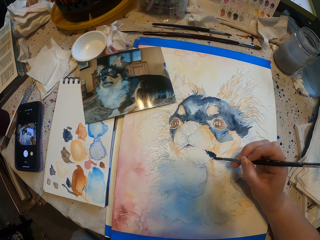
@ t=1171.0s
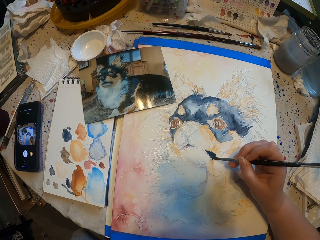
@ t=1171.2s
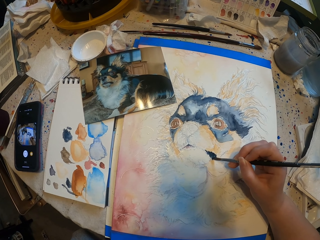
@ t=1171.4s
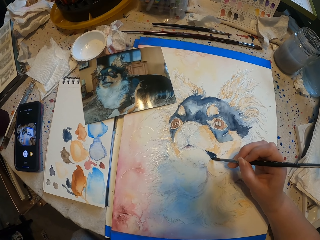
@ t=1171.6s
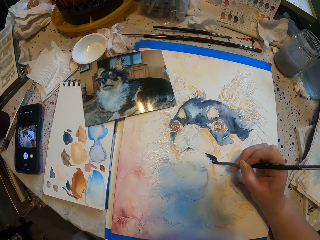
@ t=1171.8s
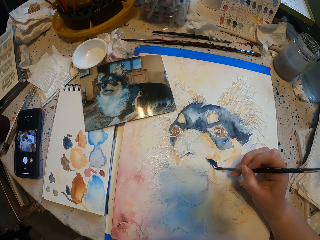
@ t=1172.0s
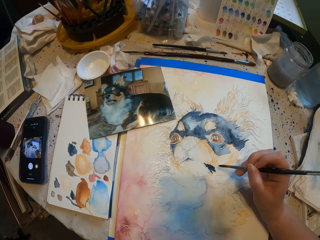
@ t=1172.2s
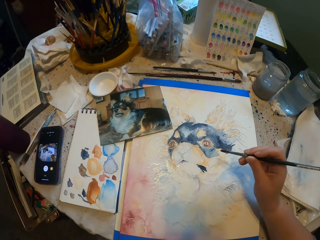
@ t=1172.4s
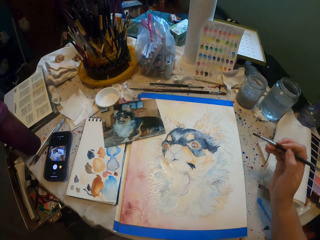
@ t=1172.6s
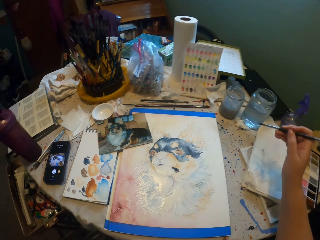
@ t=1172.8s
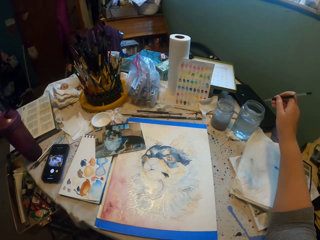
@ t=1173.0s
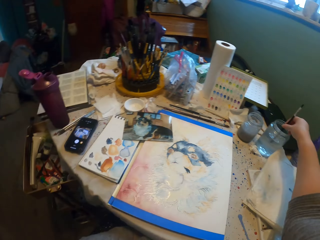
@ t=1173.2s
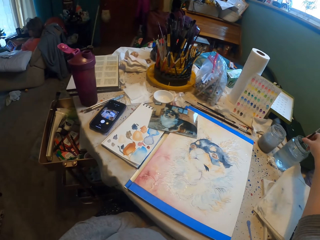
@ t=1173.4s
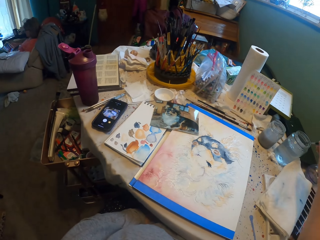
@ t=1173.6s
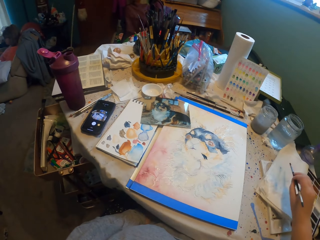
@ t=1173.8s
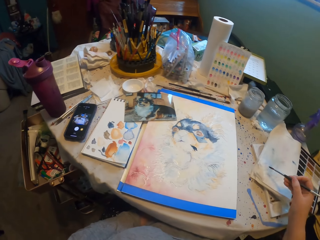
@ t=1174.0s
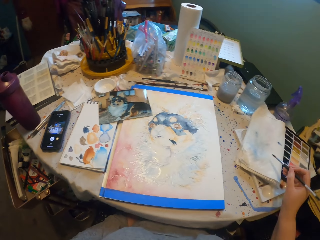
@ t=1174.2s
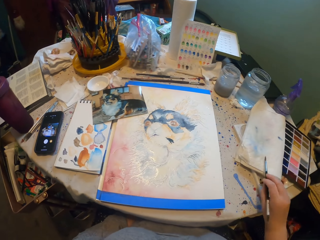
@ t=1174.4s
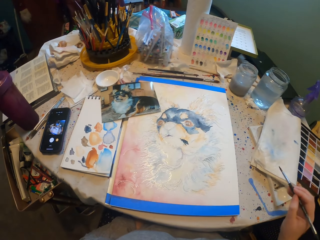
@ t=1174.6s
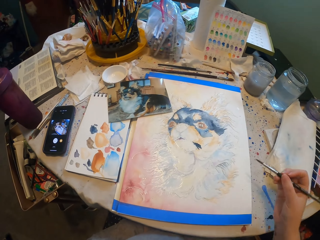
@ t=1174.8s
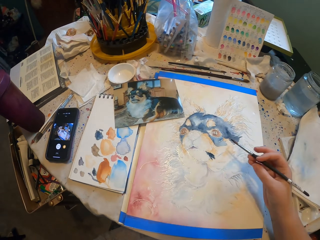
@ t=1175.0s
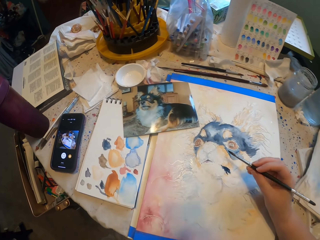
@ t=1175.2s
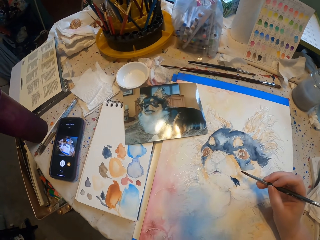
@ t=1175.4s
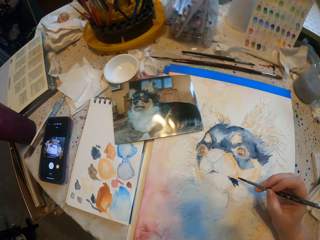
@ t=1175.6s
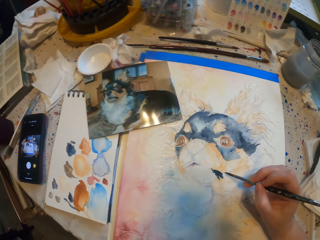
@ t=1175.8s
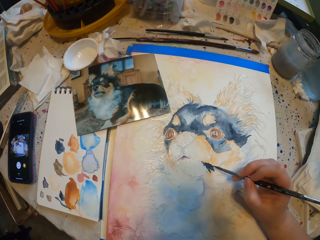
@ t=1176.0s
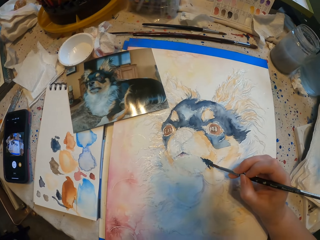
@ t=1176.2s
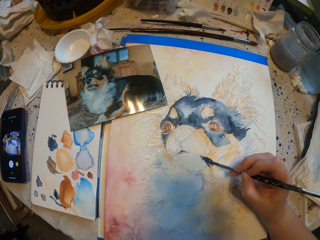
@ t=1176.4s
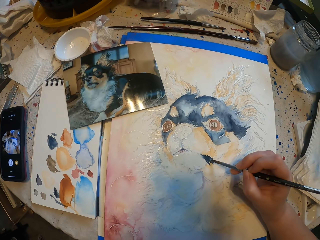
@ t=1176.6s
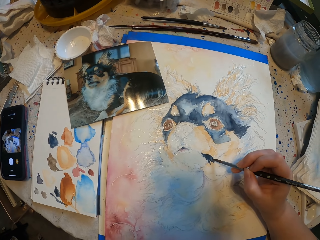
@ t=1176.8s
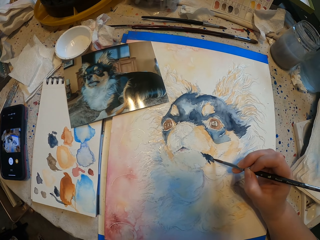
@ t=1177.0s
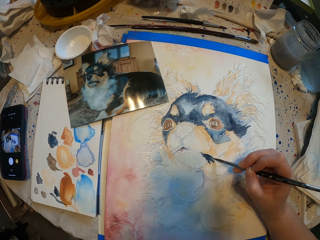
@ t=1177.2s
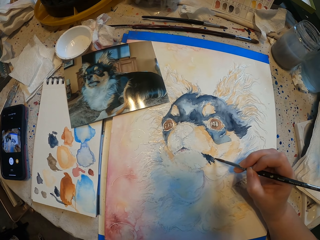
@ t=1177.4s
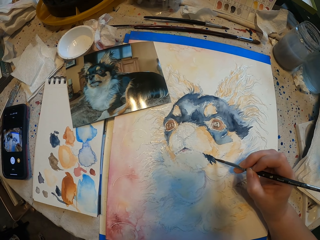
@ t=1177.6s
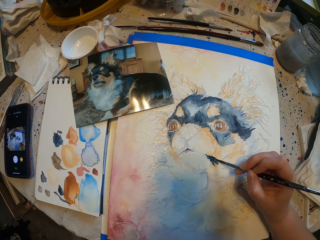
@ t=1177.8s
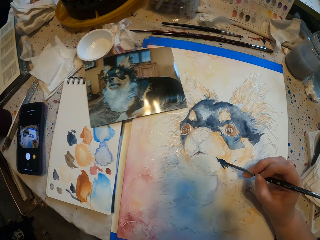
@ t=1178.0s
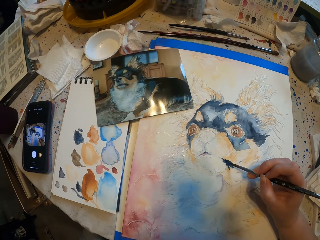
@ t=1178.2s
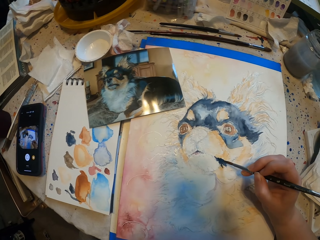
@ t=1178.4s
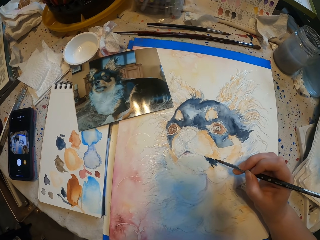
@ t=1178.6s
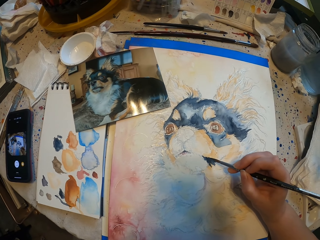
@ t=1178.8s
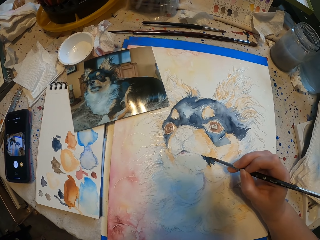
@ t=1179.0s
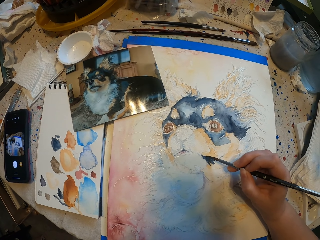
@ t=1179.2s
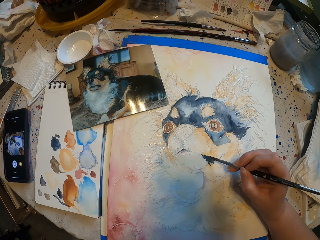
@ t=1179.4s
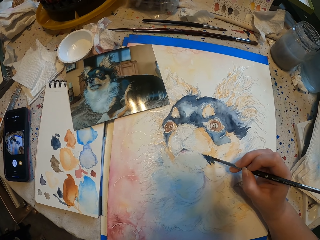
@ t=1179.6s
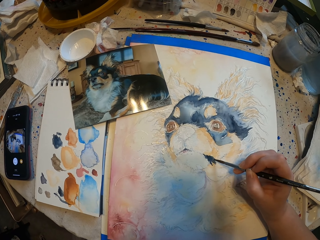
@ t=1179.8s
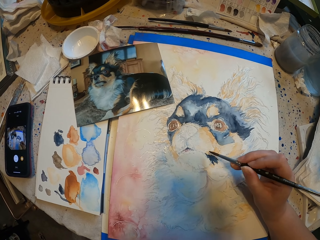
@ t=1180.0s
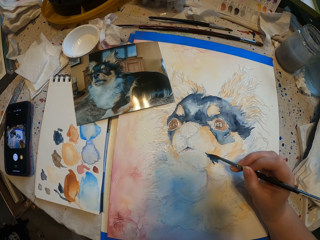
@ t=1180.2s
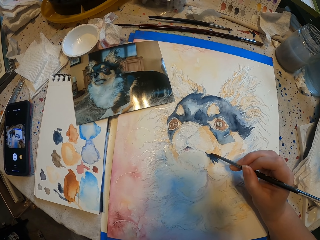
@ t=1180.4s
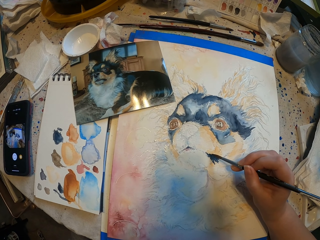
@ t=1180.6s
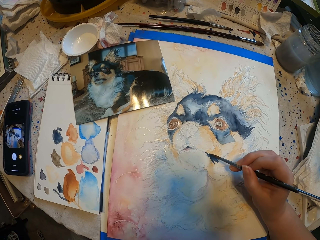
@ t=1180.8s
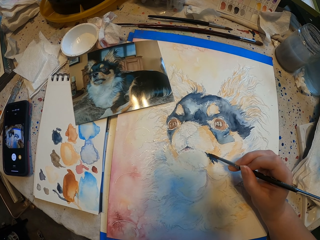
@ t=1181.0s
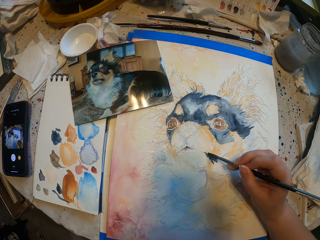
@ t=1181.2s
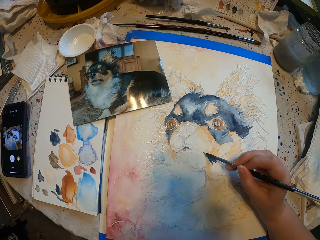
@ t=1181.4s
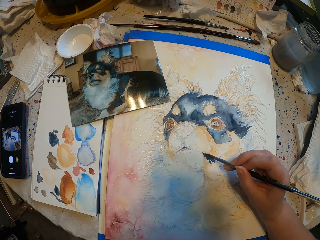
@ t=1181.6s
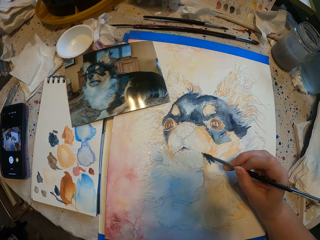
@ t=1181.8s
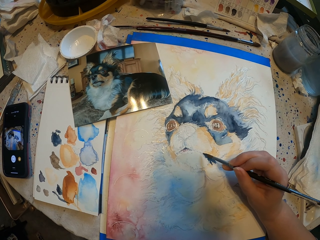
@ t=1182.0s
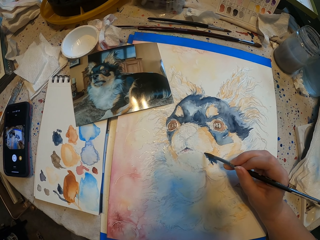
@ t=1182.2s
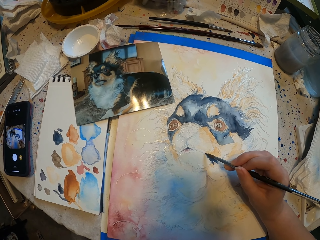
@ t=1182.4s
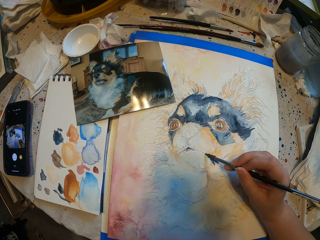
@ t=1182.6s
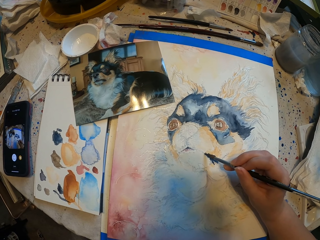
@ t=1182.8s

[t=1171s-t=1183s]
The camera wearer dips a paint brush in water. They wipe the paint brush on the book. They sketch a drawing with the paint brush.

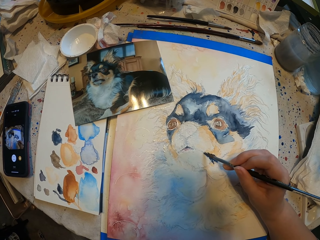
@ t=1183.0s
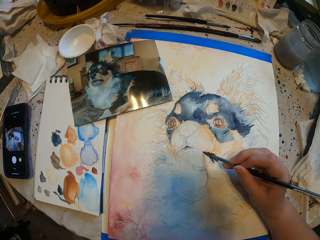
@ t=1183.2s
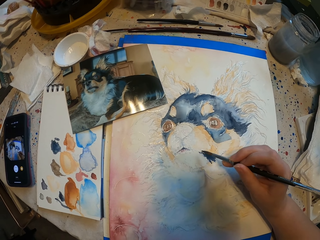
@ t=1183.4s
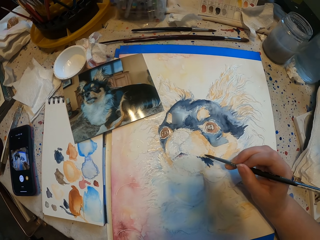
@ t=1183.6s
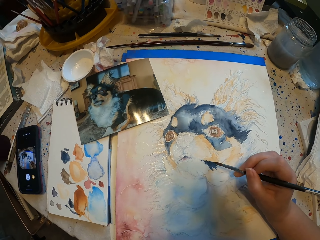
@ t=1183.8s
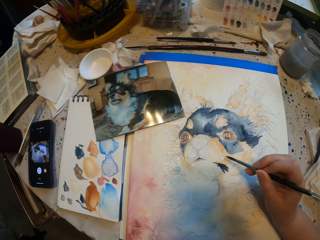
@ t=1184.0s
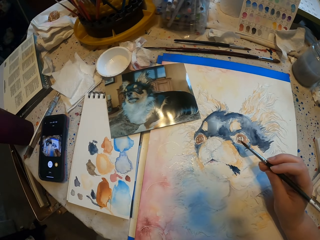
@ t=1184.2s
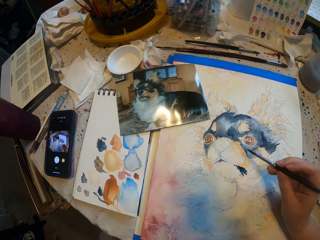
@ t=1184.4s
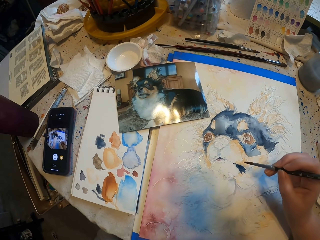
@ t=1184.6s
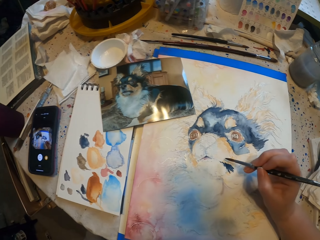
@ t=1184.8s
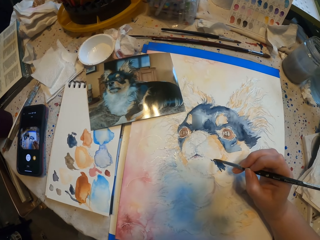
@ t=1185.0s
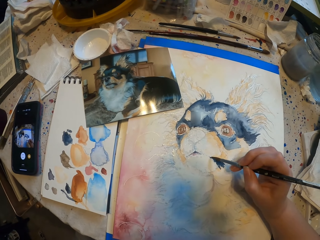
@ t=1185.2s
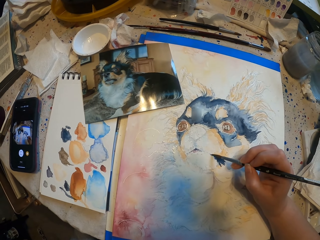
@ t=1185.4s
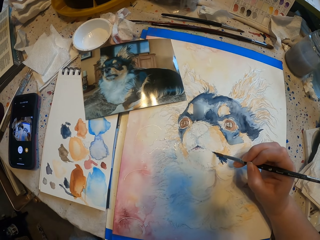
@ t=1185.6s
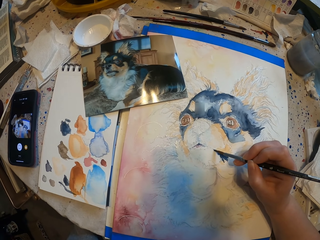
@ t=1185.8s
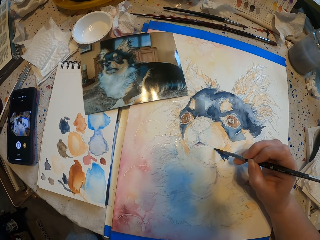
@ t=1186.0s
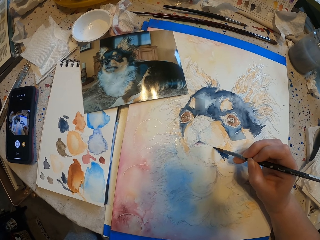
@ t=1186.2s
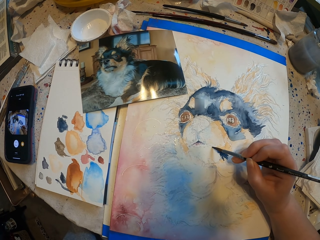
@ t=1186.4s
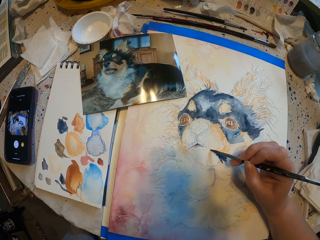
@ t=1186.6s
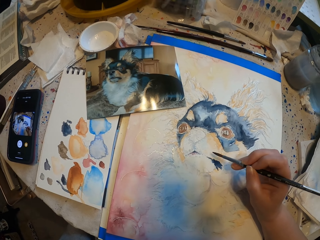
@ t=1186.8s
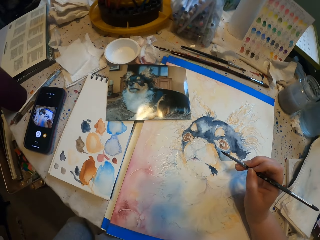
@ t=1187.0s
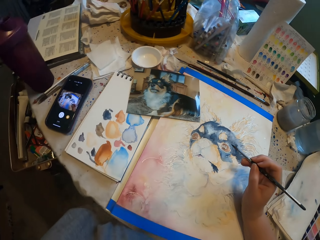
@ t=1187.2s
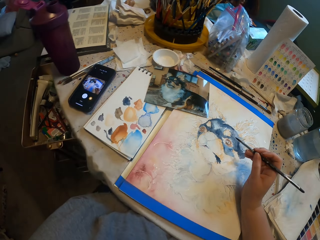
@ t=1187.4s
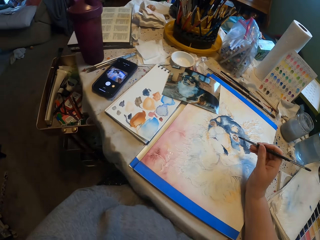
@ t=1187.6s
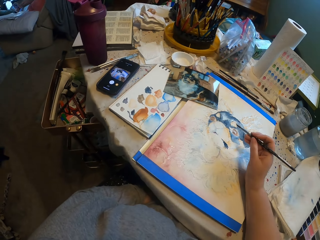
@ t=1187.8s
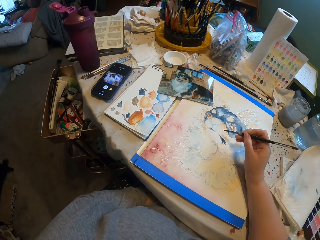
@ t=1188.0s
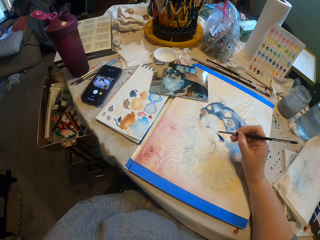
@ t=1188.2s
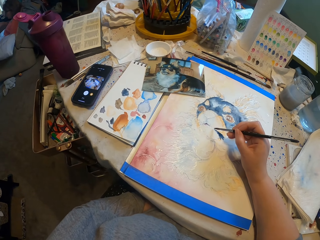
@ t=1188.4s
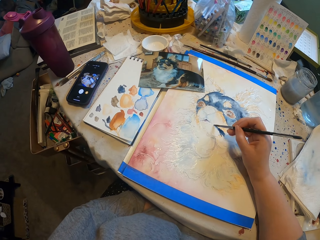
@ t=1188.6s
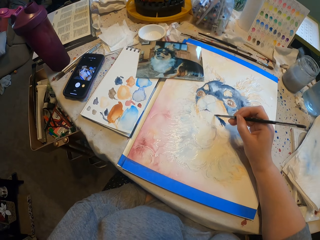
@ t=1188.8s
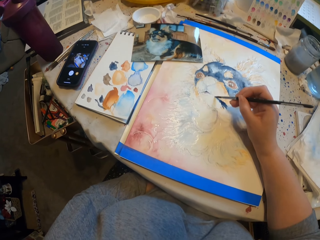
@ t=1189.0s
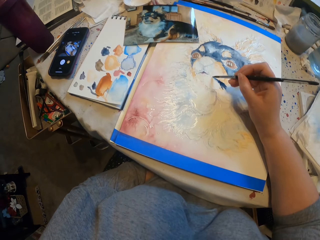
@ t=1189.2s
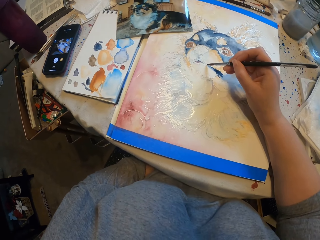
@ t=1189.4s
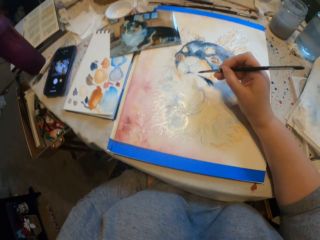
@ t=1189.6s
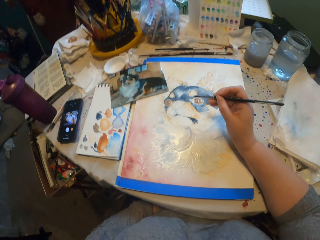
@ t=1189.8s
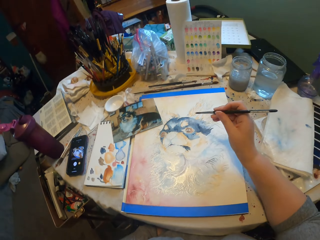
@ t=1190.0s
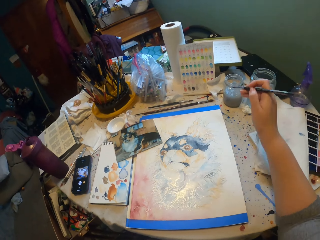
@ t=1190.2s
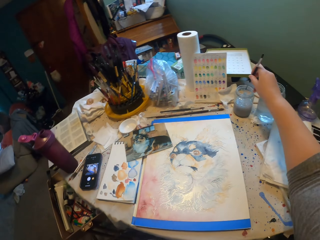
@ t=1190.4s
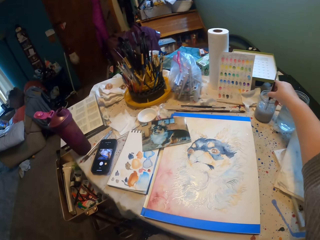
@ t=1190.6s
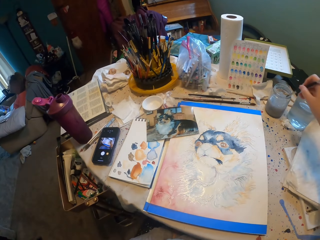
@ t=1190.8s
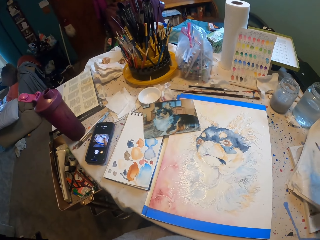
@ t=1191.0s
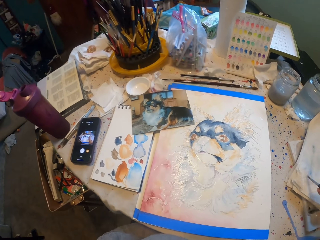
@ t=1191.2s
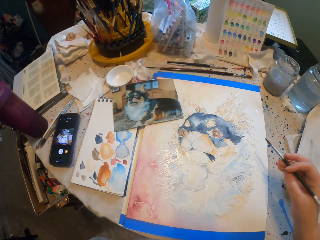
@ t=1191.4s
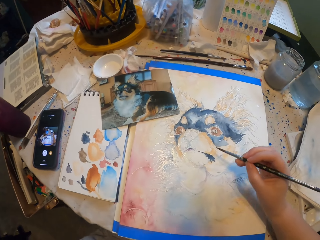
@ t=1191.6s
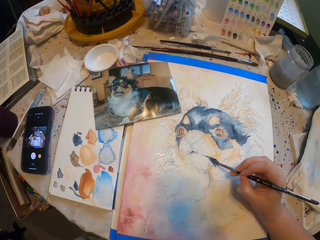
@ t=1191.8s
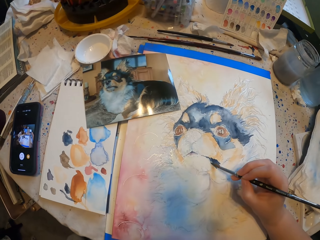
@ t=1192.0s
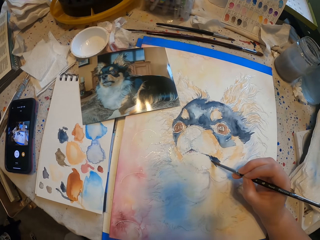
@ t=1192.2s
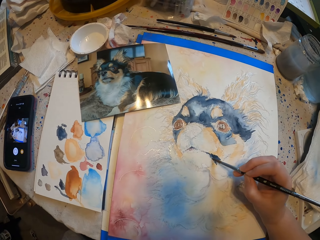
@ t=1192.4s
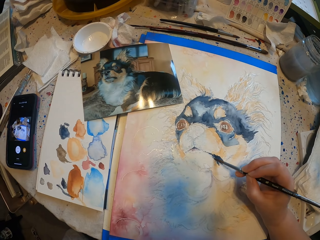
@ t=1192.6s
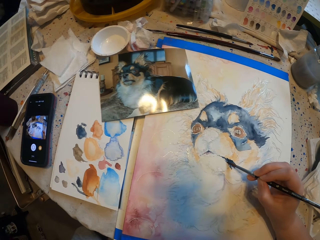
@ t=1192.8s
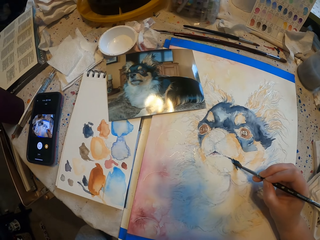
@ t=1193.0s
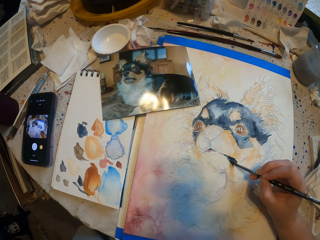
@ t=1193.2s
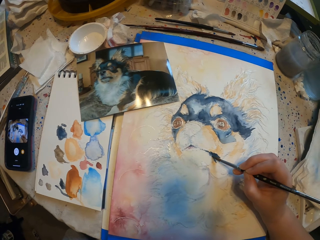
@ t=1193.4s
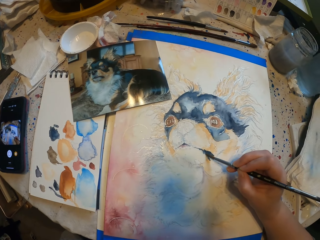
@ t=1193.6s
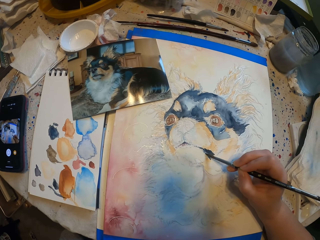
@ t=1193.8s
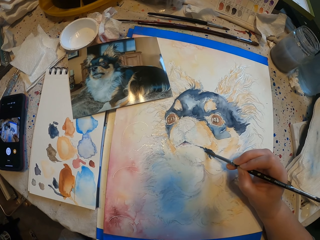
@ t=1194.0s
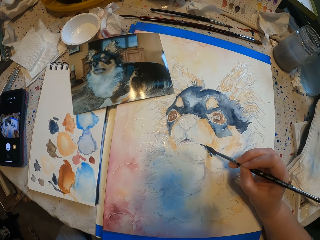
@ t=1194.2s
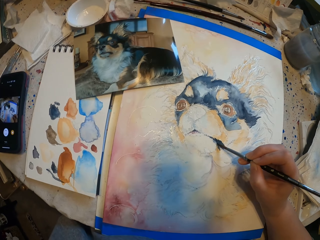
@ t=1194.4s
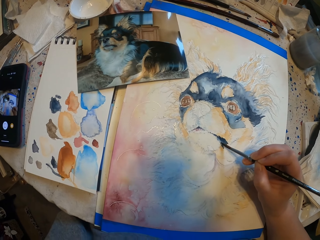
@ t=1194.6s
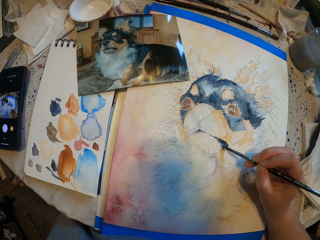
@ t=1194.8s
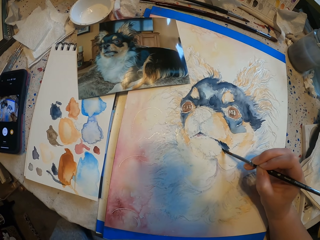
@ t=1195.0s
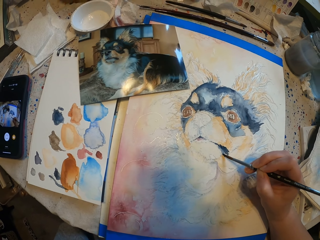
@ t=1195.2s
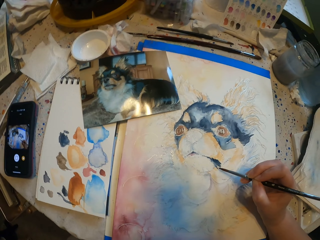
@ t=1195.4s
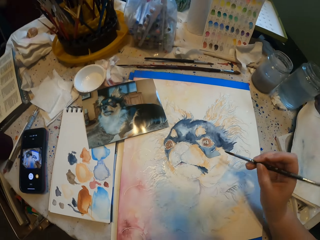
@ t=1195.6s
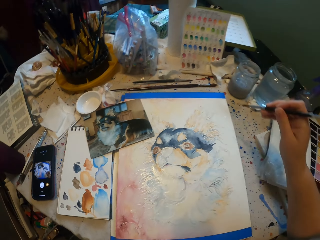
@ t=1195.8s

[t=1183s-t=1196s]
The camera wearer dips a paint brush in water. They sketch a drawing with the paint brush and start to paint.
